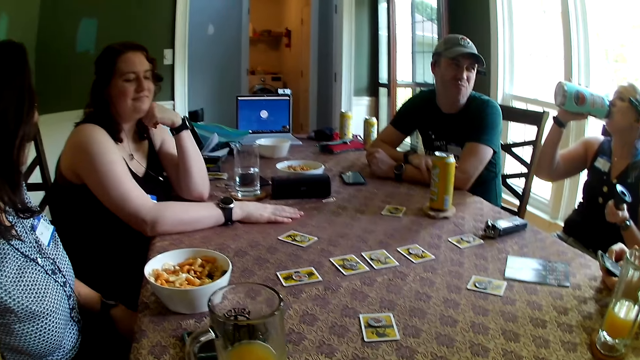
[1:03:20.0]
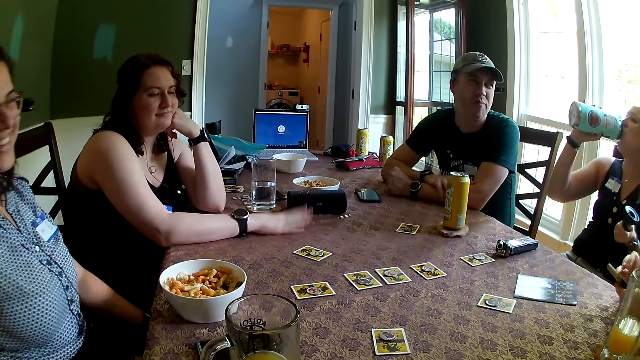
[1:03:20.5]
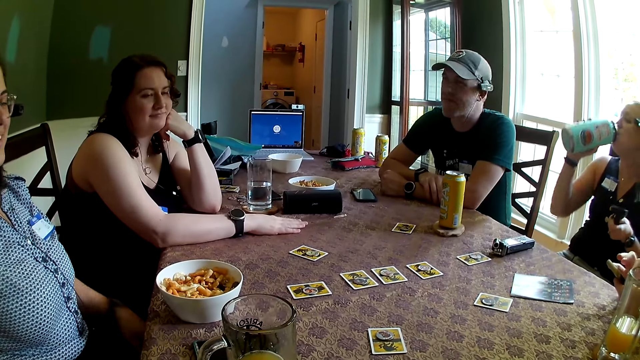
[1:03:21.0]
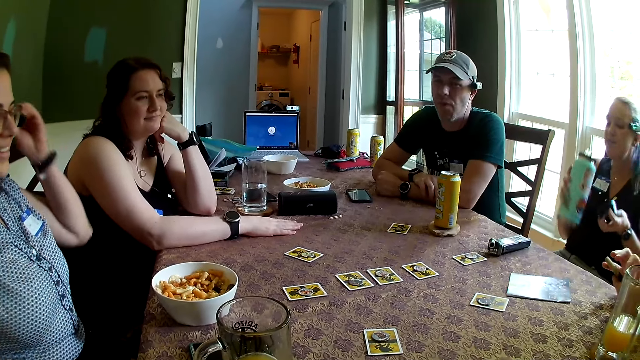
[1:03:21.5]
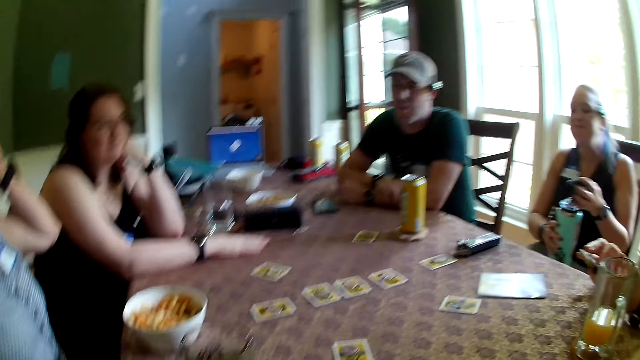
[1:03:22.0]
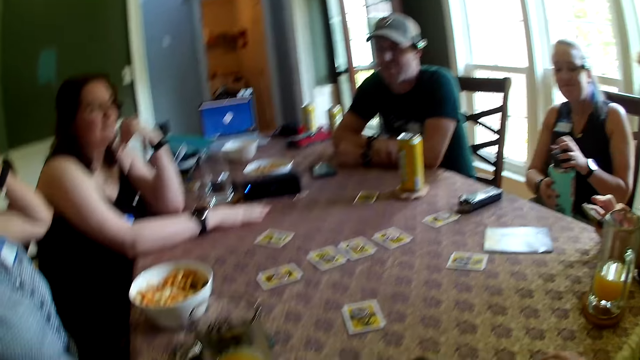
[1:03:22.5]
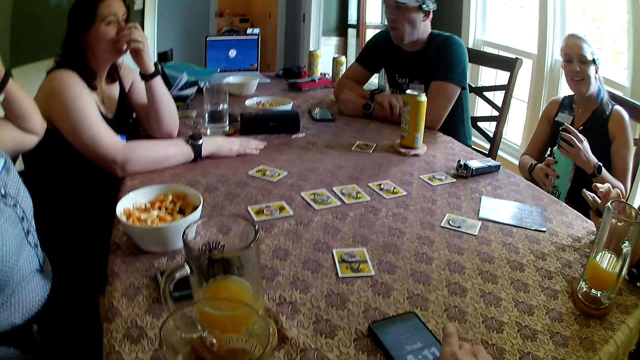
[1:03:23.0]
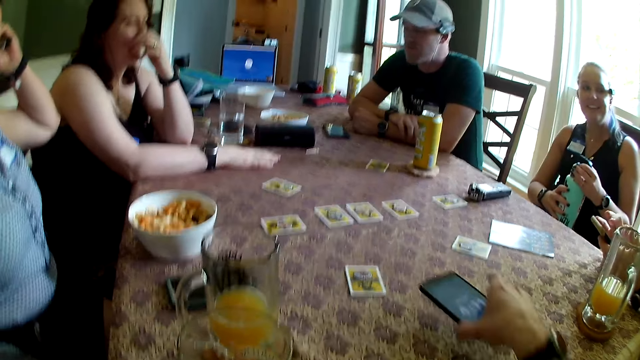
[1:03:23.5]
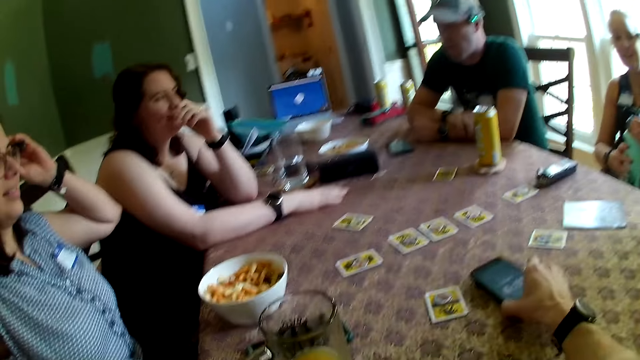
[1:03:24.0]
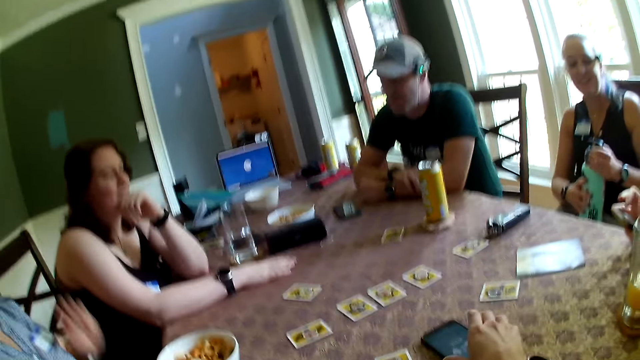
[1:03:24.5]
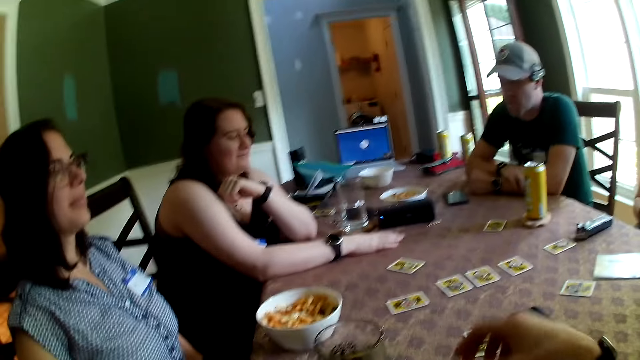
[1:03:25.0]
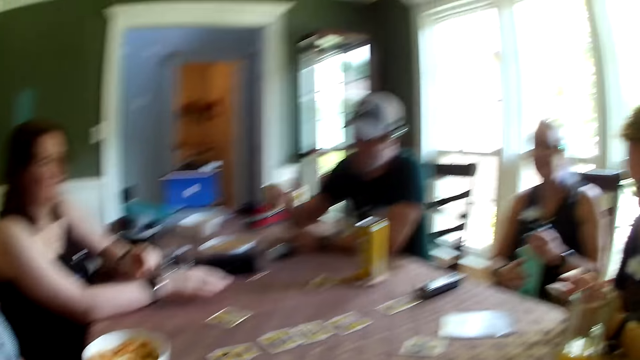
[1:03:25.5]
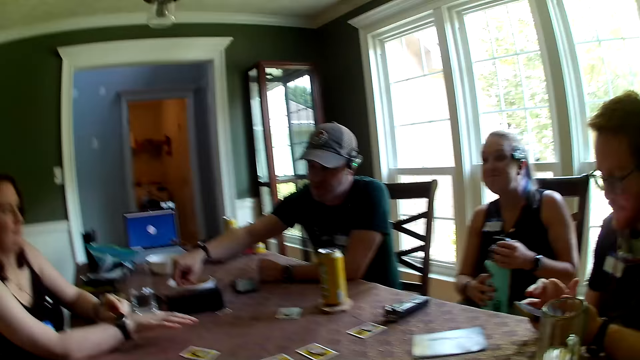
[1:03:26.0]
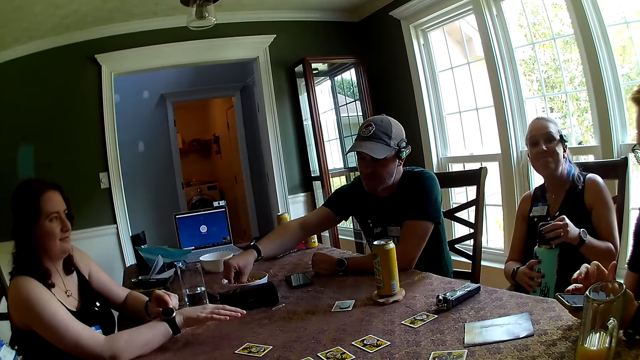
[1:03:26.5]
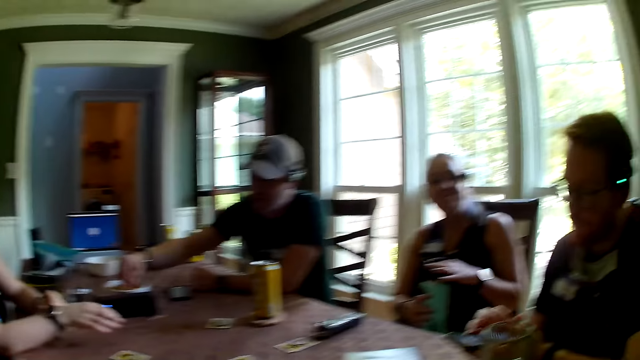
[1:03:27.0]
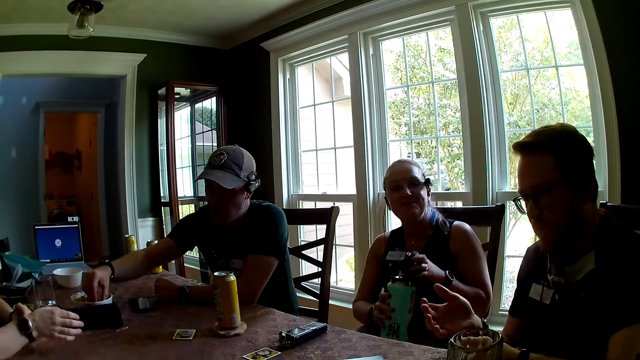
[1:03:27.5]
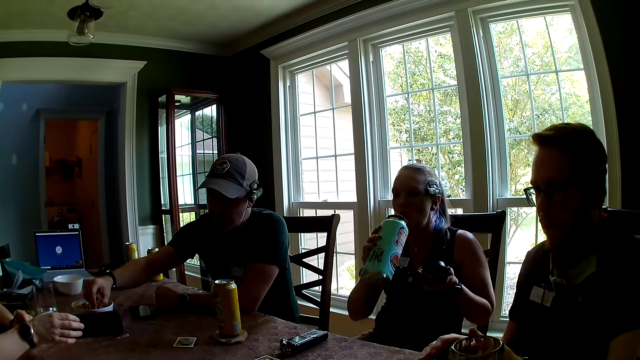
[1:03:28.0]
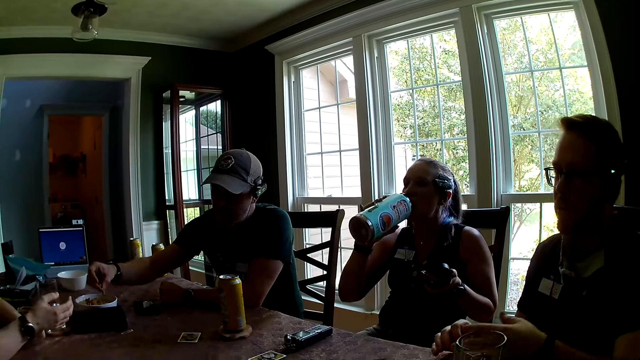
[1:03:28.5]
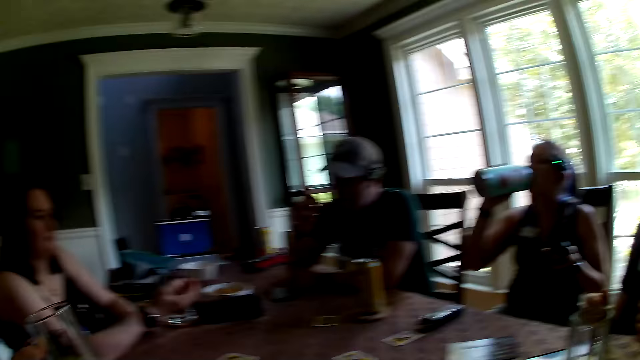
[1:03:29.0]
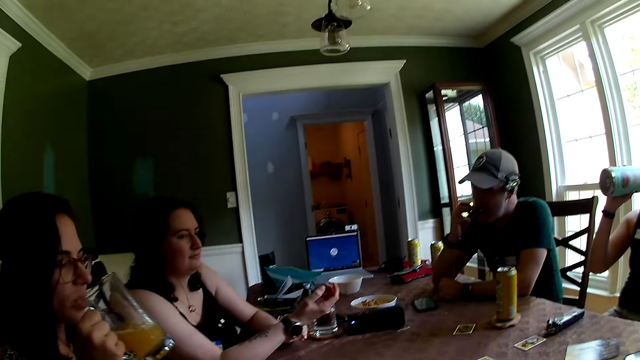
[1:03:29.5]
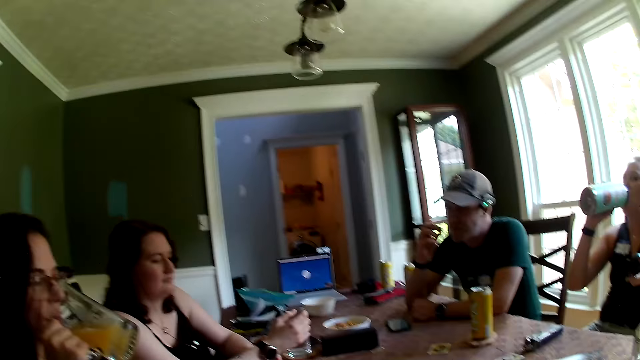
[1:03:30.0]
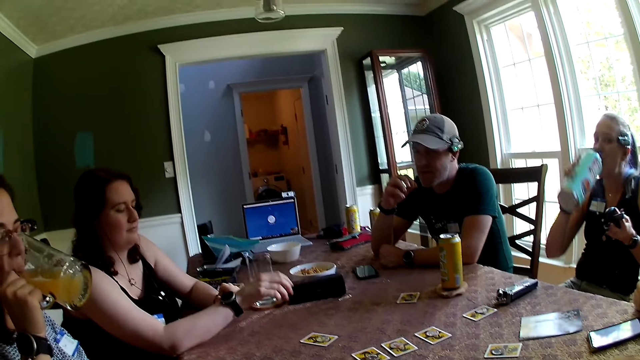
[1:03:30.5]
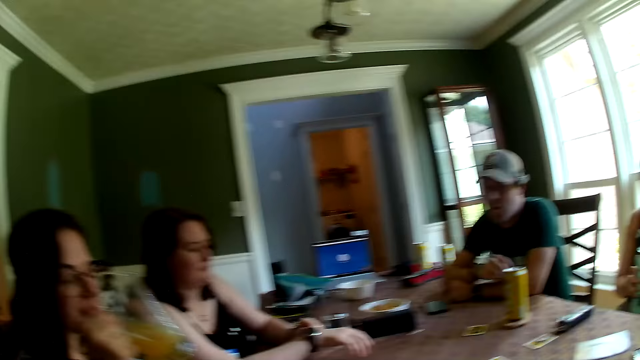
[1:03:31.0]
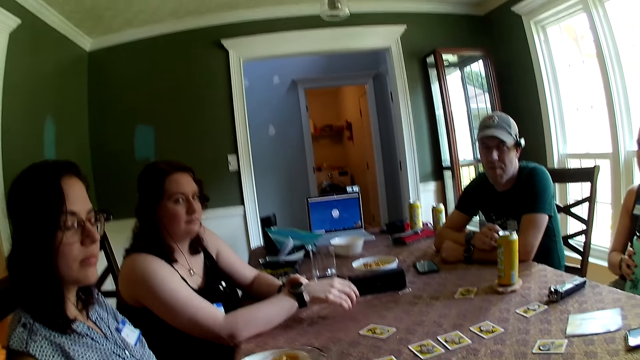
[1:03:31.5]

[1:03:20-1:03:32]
The man places both hands on the table. A woman rests her cheeks on her left hand. Another woman adjusts her glasses with both hands. Another woman holds the bottle on her lap with her right hand. She covers the bottle with her left hand. The woman touches the glasses. The camera wearer picks up a phone on the table with his right hand. He moves the phone. He drops the phone on the table with his right hand. The first woman touches a wristwatch on her right wrist with her left hand. The man eats the cheese with his right hand. The woman drinks from the bottle with her right hand. The man picks up a cheese inside the bowl with his right hand. The woman holds a cup of juice with her right hand. She drinks from the cup with her right hand.

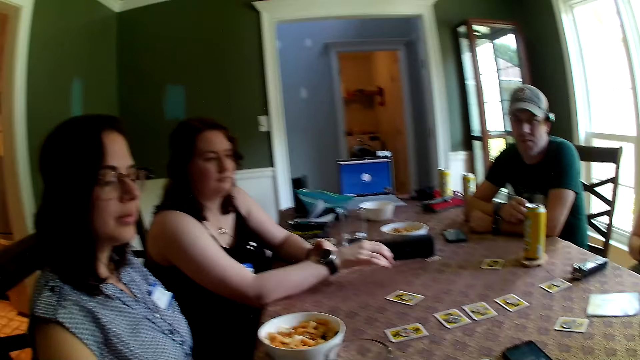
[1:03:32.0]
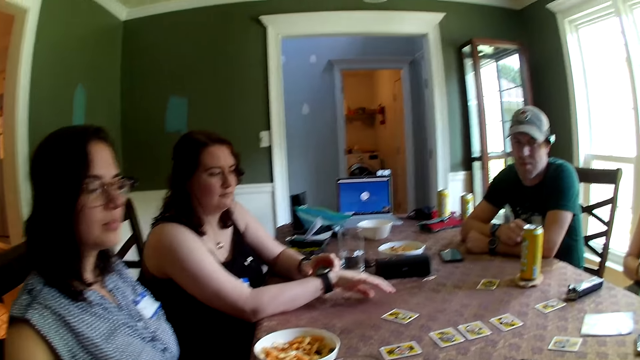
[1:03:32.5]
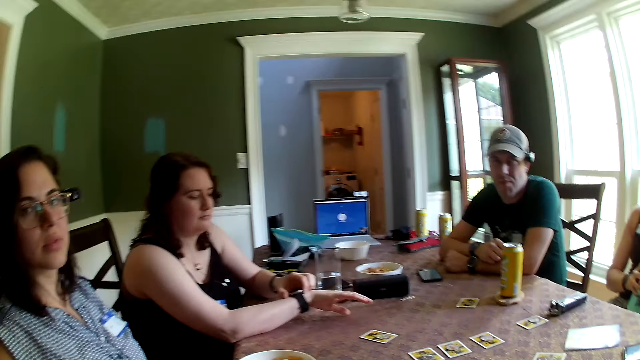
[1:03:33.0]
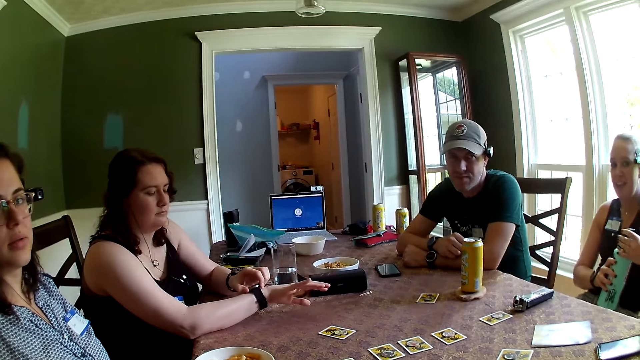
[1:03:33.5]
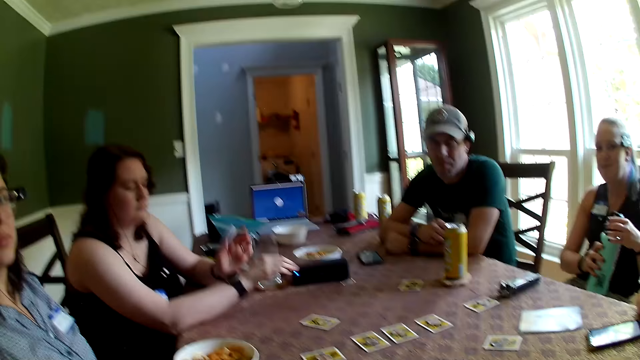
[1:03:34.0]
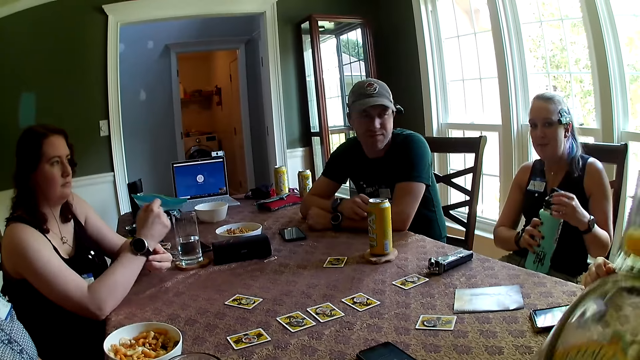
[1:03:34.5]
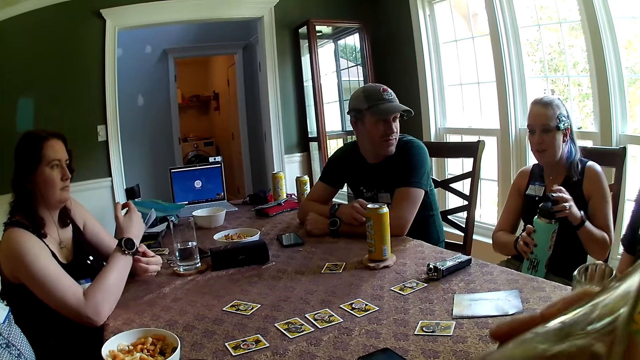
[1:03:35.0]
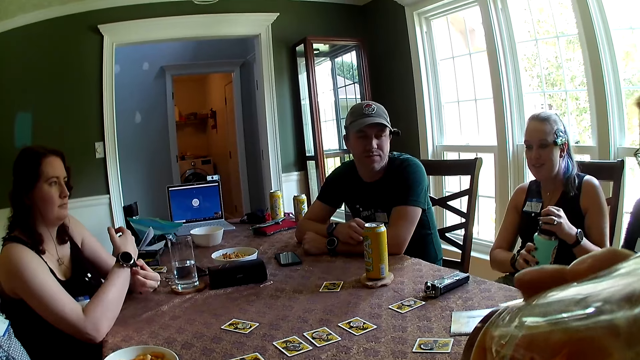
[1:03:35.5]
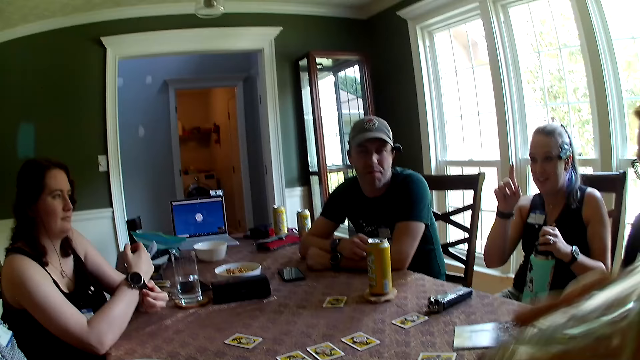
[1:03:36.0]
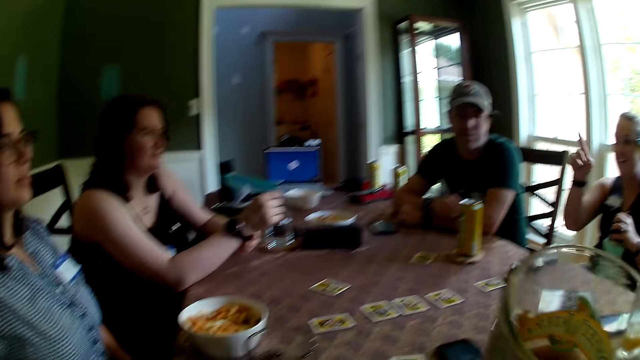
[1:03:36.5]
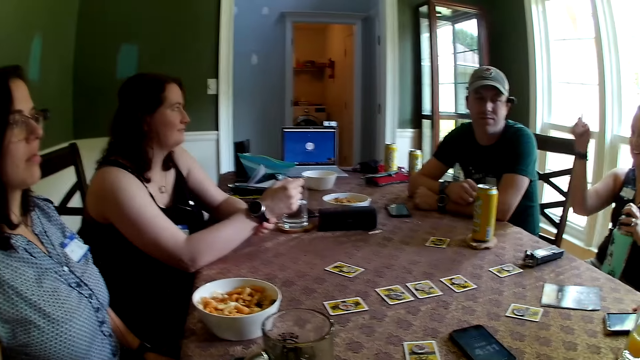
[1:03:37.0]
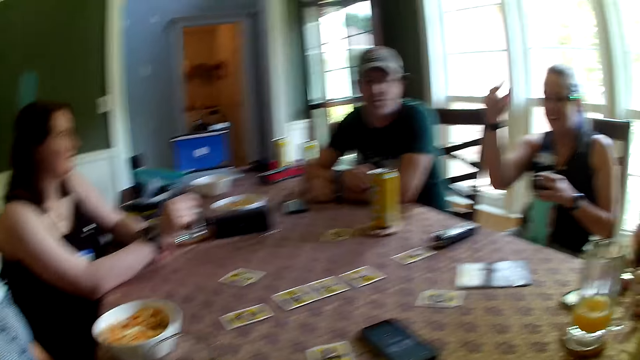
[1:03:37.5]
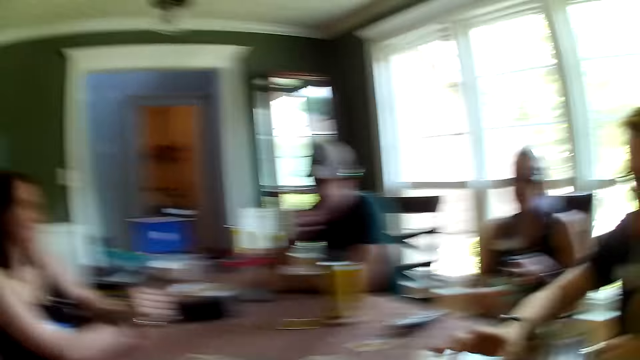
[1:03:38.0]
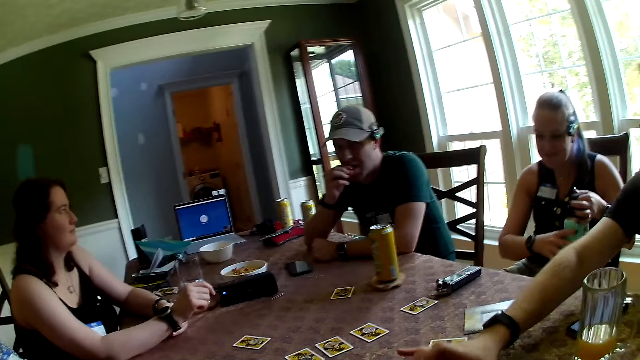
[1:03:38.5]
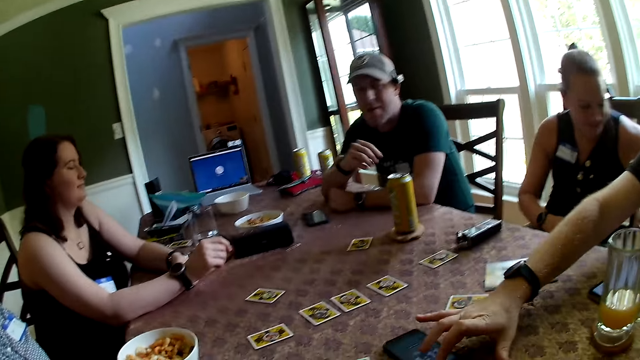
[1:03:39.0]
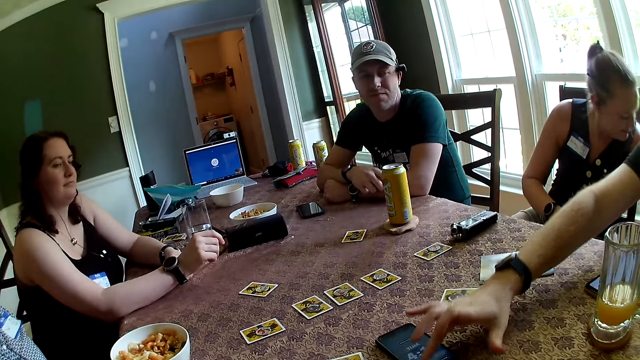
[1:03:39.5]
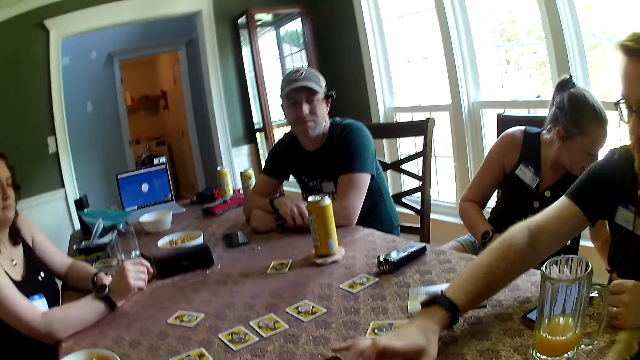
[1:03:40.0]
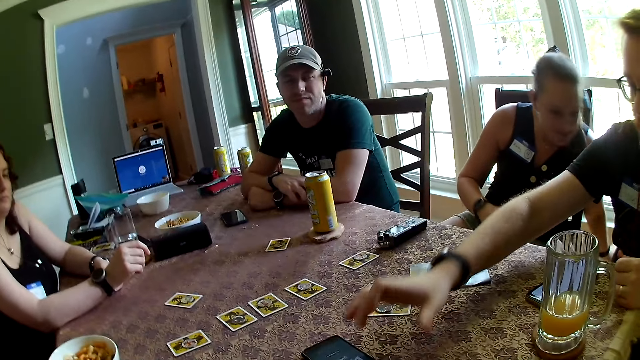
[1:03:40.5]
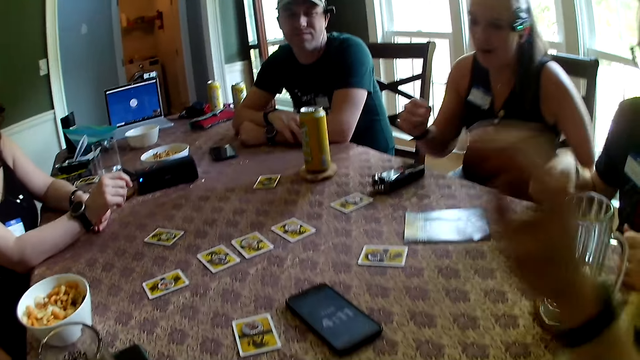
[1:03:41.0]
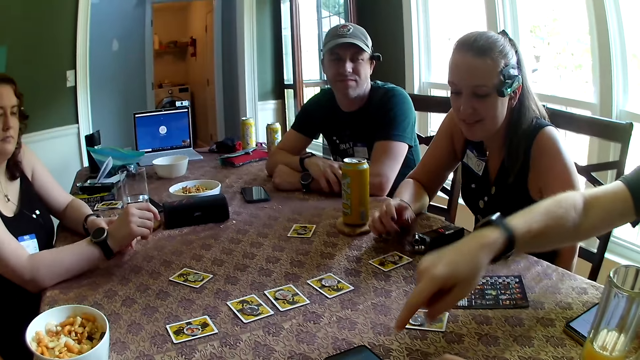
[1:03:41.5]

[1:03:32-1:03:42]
The woman drops the cup of juice on the table with her right hand. Another woman touches her watch. Another woman covers the bottle with its cap with her left hand. A man drops a cup of juice on the table with his left hand. The camera wearer raises a cup of juice towards his mouth with his right hand. The woman removes her right hand from the bottle. The camera wearer drinks the juice. He drops the juice on the table. The man touches the phone on the table with his right hand. The woman puts the bottle on the floor.
